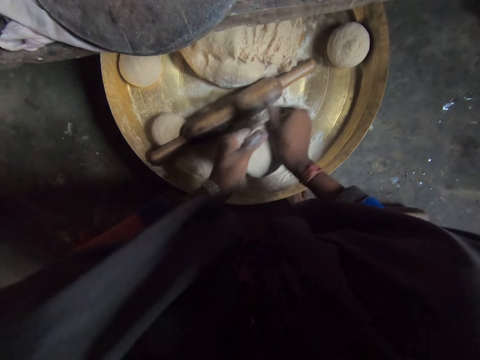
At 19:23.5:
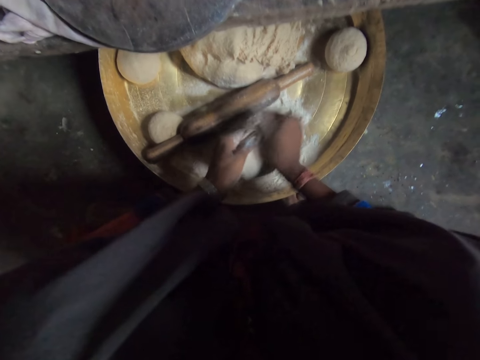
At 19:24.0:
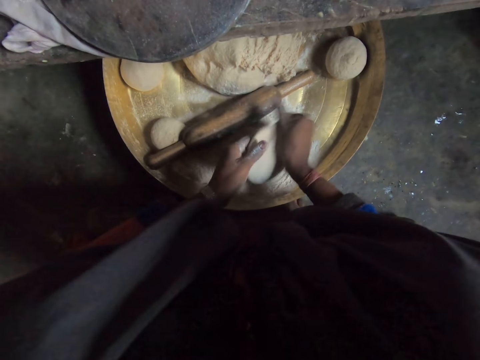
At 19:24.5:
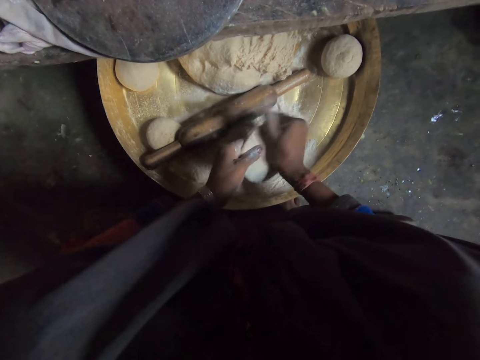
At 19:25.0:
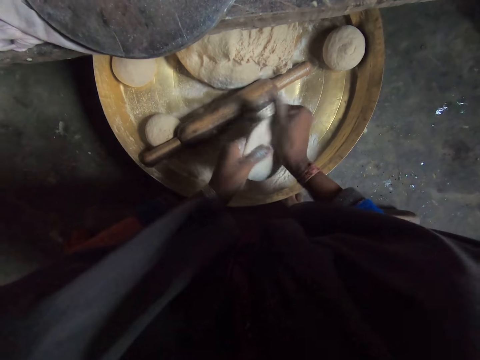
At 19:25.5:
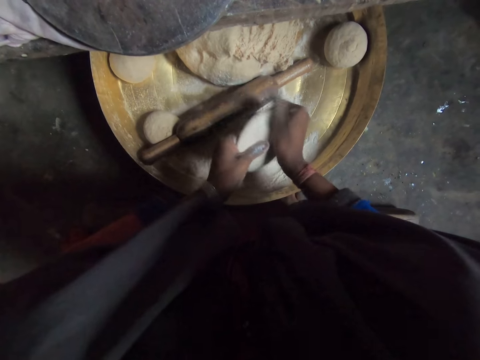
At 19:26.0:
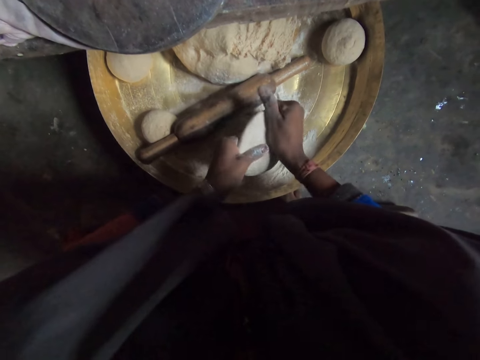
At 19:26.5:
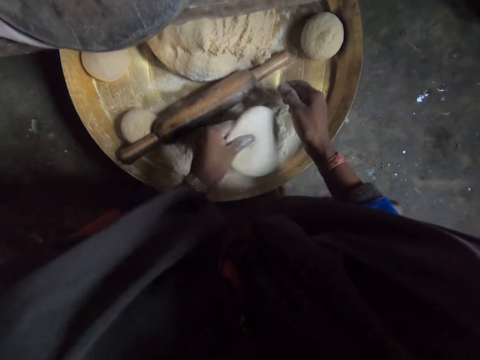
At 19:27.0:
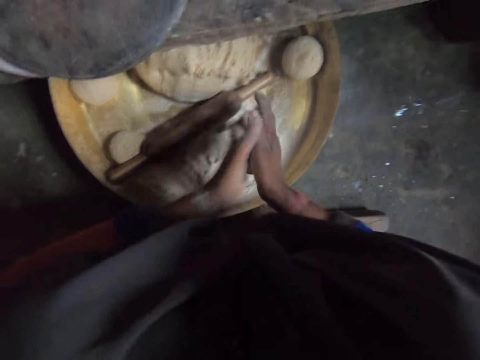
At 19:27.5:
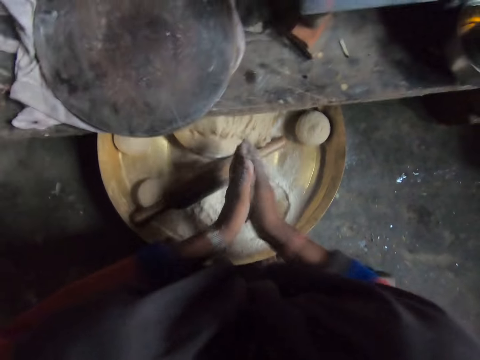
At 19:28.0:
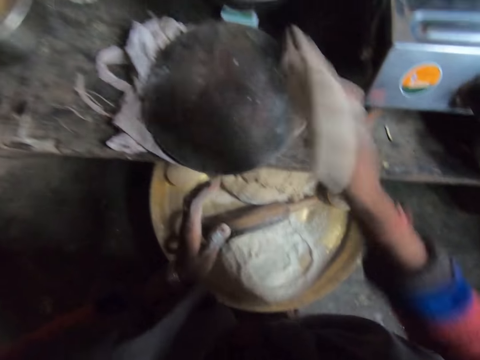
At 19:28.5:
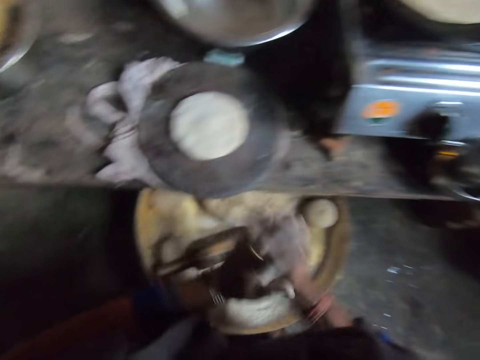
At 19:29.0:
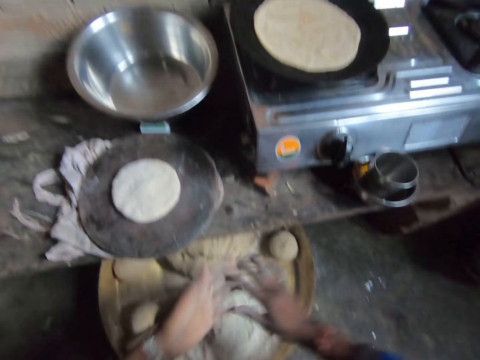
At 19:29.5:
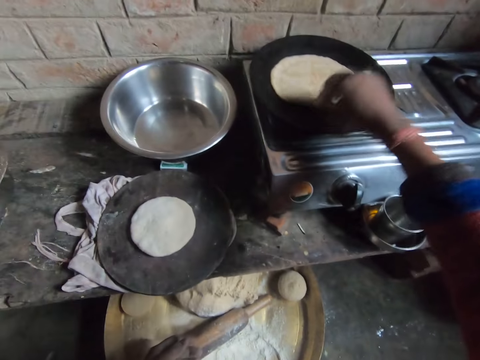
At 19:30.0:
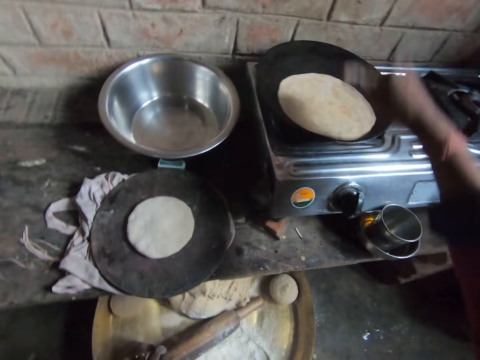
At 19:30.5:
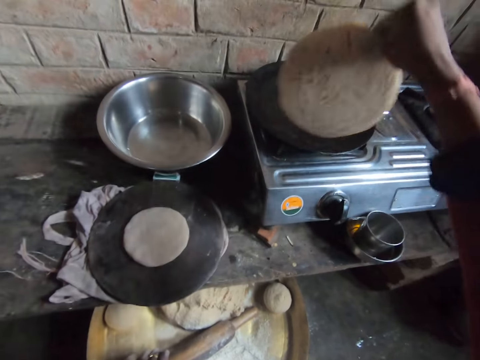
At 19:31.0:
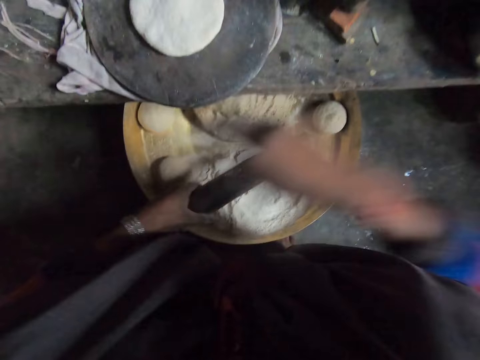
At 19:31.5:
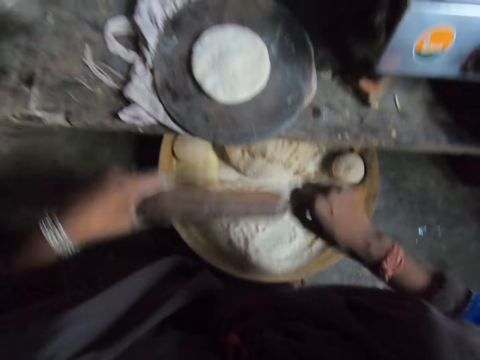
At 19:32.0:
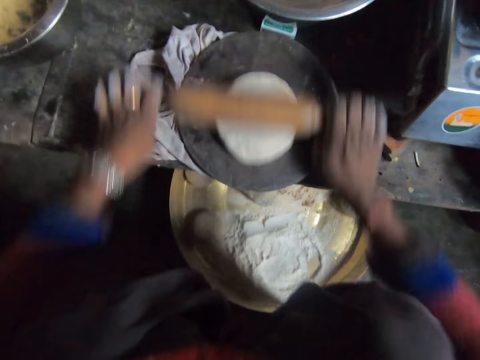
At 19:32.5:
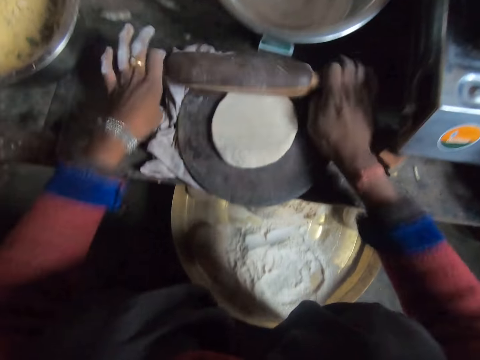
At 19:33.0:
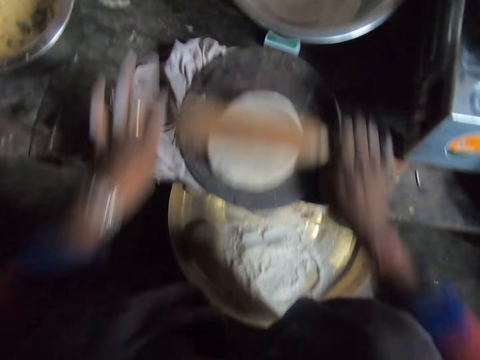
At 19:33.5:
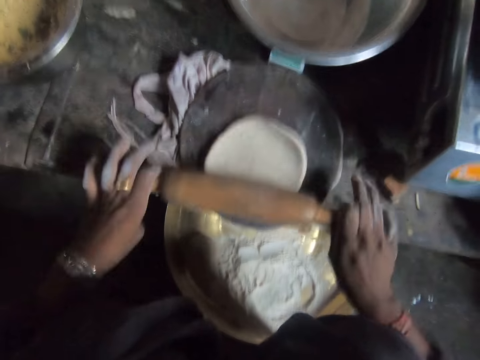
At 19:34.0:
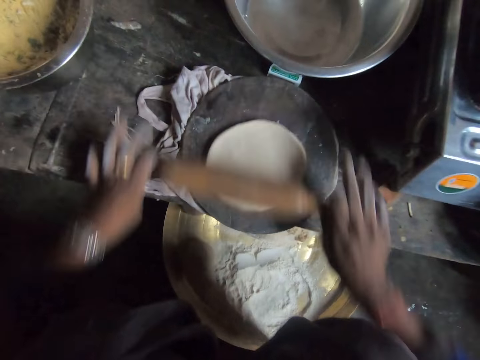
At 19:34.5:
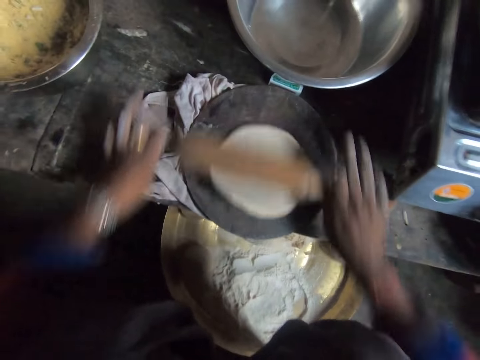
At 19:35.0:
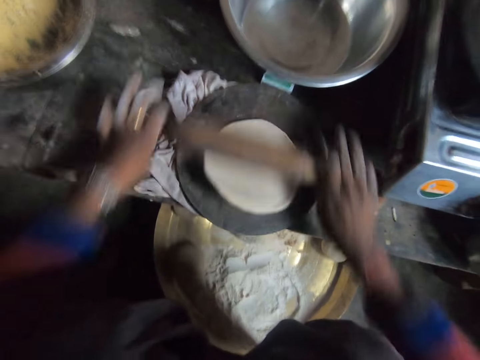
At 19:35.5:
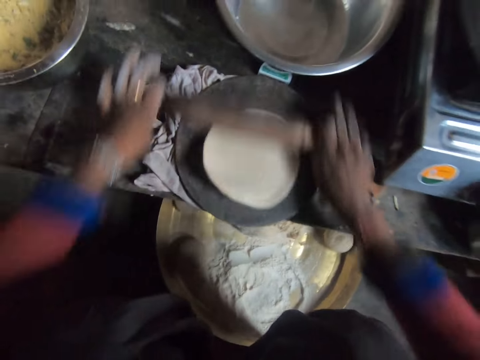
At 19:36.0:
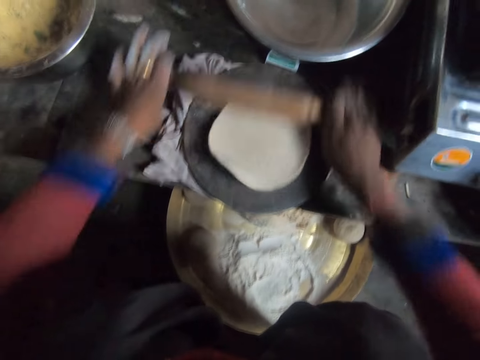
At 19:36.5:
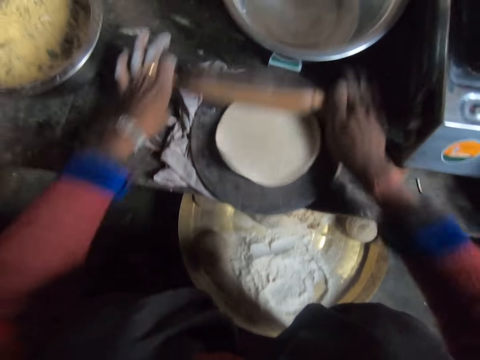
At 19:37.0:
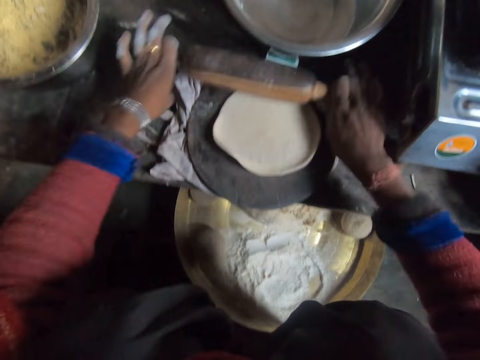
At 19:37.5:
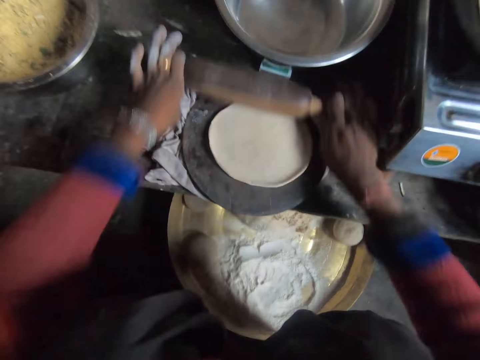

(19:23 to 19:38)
The camera wearer puts dough in flour. She presses the dough with hands. She puts the dough on a rolling board. She rubs hands together. She adjusts the dough on the burner. She flips a tortilla. She rubs the rolling pin with her right hand. She rolls the dough on the rolling board with the dough roller.

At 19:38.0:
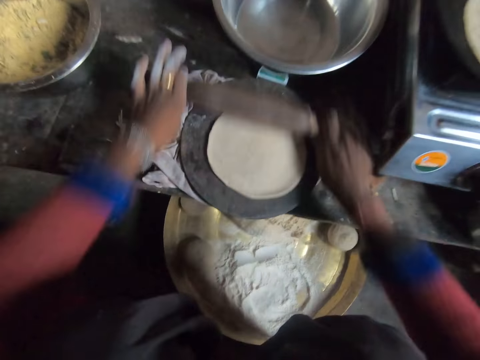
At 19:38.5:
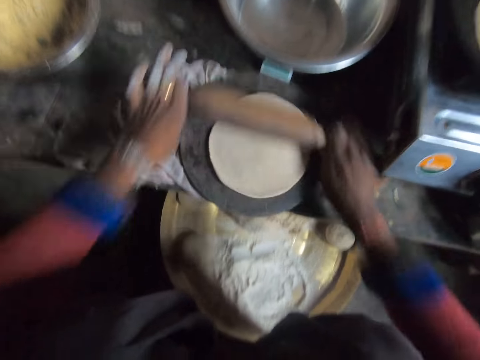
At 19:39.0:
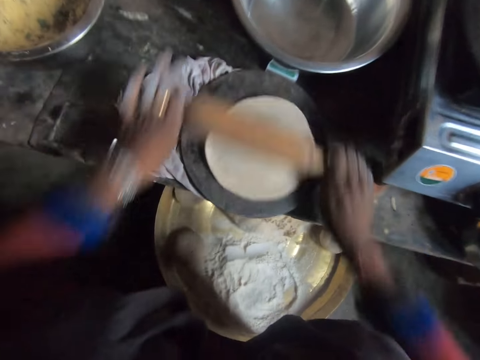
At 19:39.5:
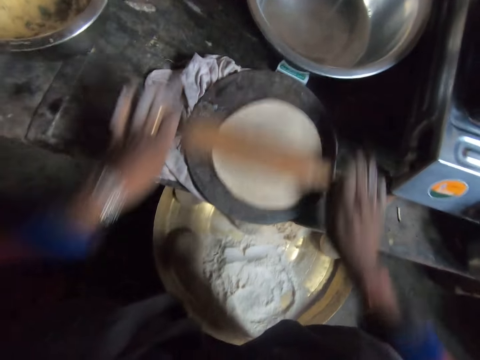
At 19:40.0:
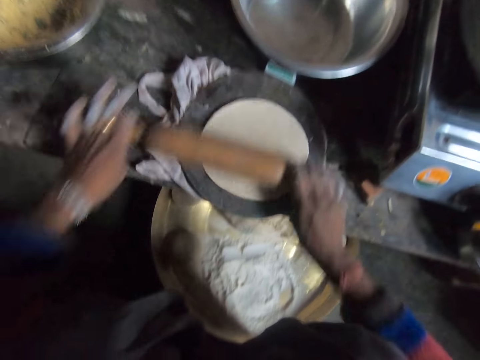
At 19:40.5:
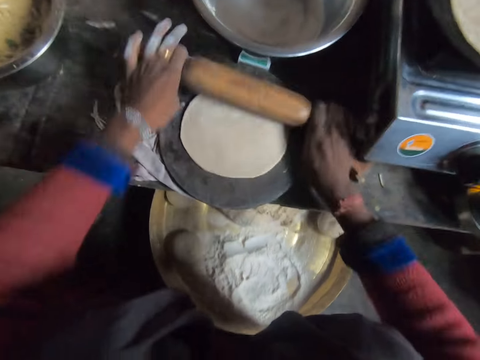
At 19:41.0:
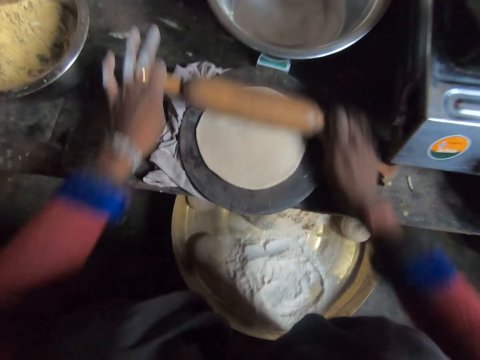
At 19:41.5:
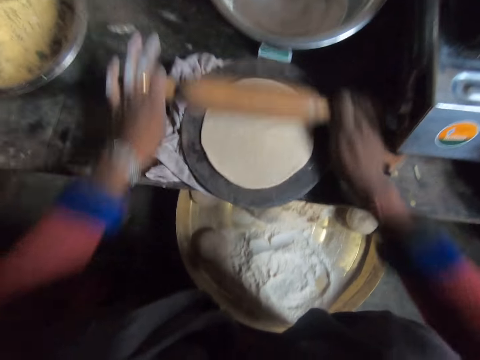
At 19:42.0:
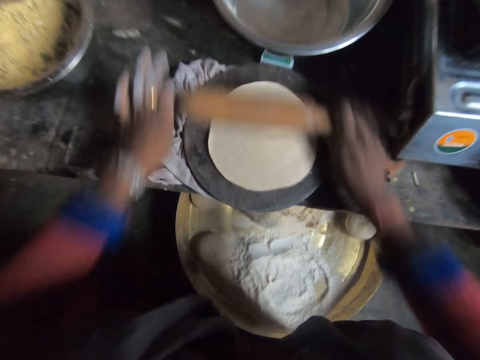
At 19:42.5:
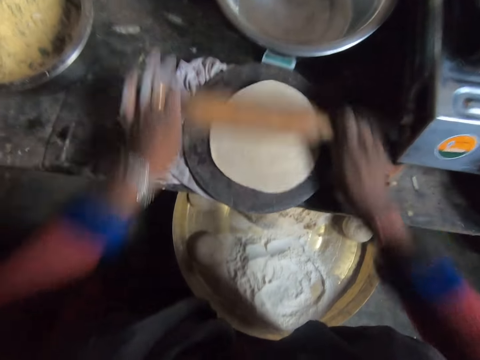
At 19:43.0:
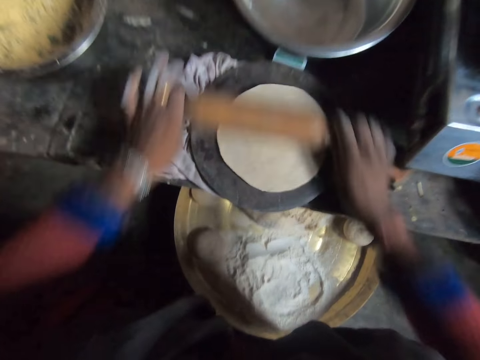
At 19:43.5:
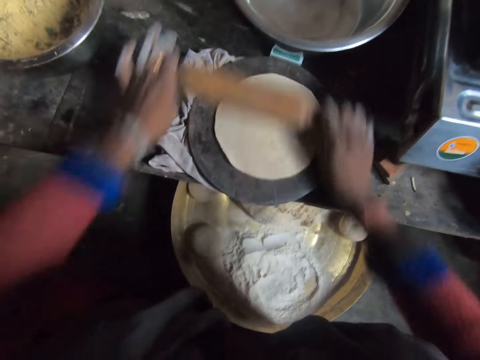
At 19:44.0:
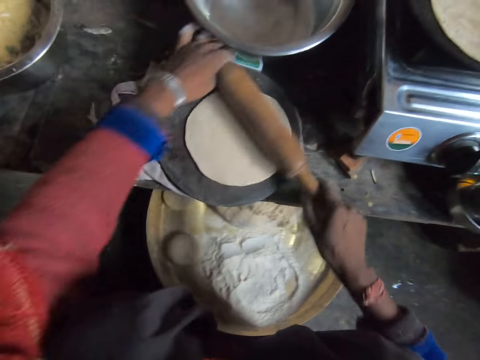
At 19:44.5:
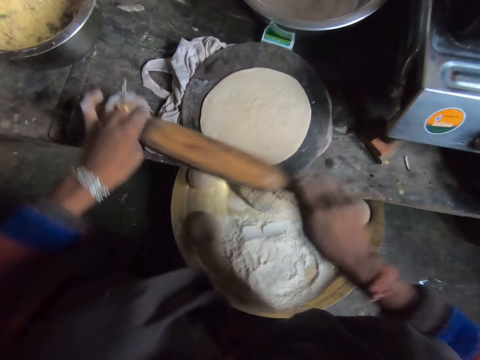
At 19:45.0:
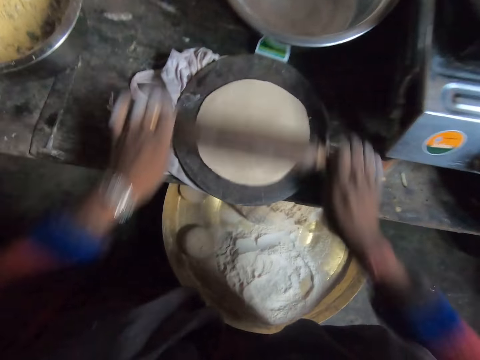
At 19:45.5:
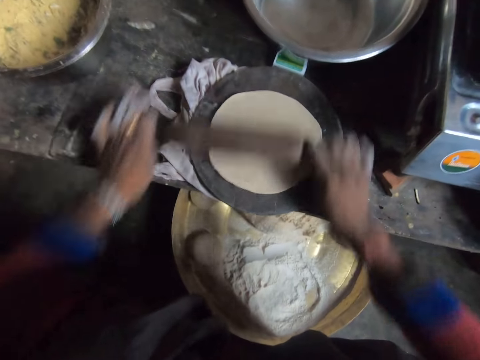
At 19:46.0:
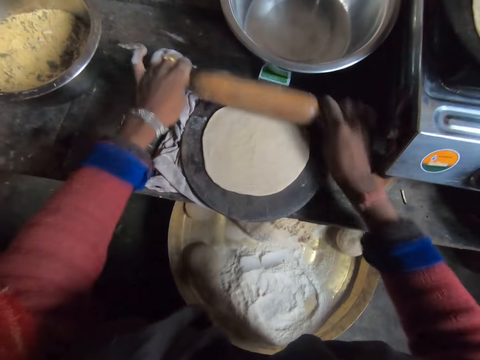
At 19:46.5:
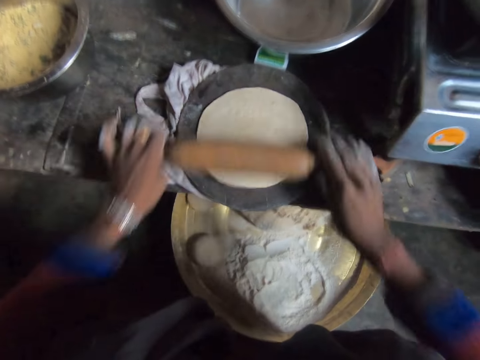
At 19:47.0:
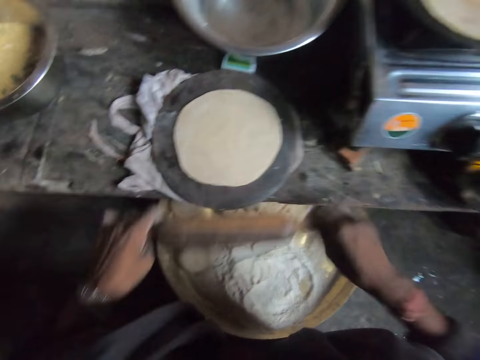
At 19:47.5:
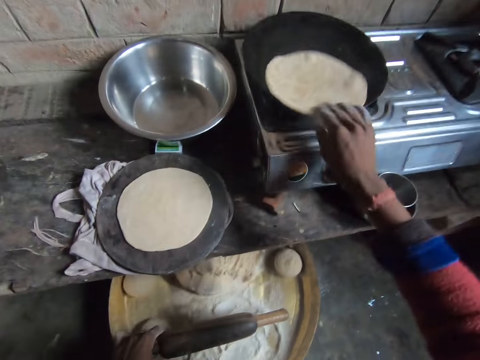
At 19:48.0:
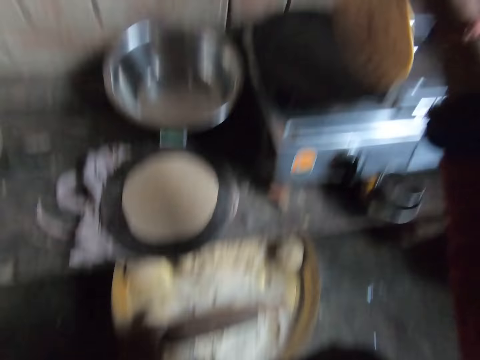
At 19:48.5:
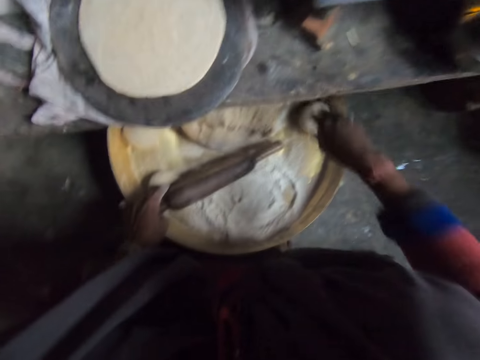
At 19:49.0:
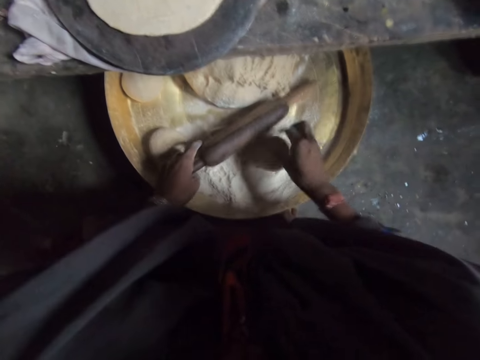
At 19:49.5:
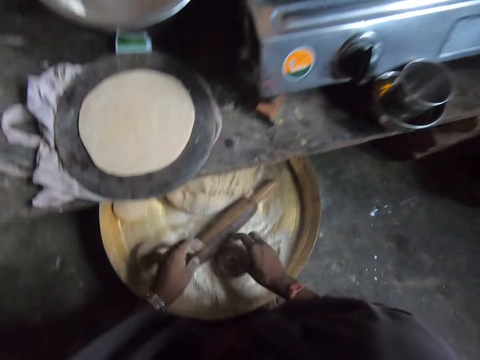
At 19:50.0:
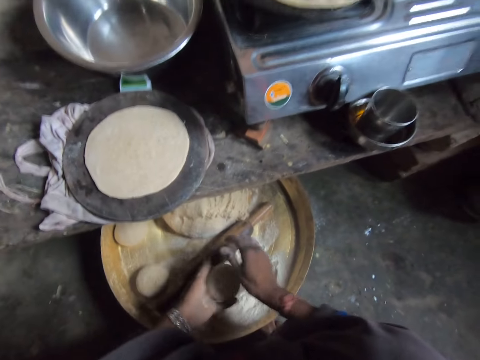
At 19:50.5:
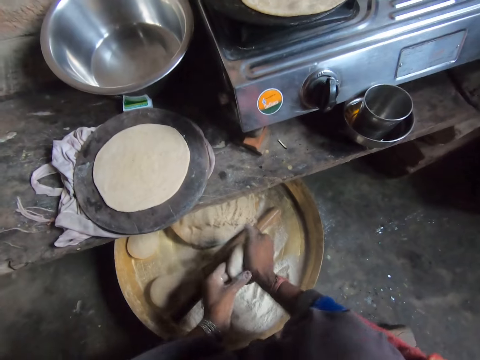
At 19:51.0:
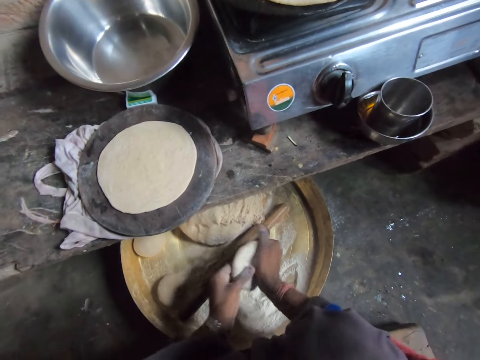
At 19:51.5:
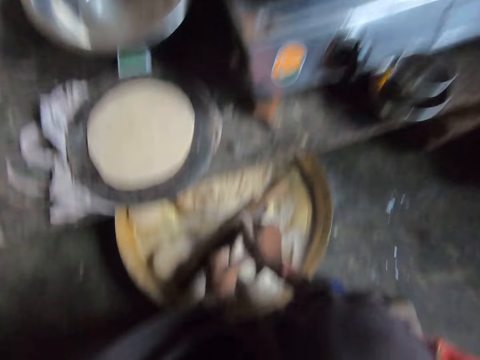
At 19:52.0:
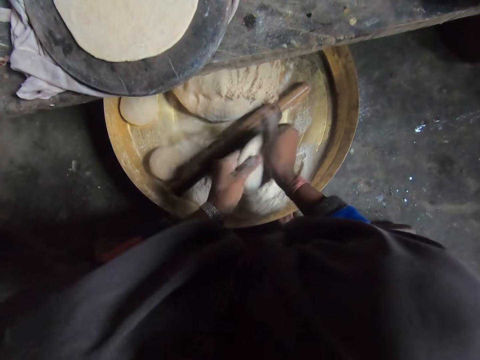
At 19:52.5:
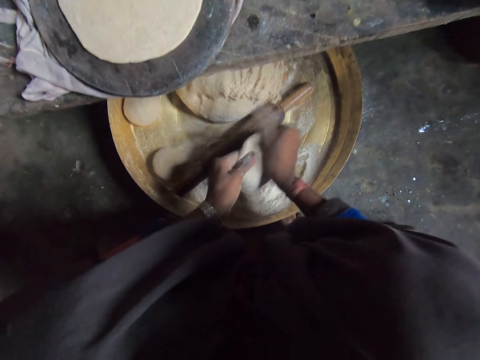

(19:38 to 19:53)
The camera wearer adjusts the chapati bread on the burner. He takes a dough with his right hand. He moves the dough in a tray. He drops the rolling pin. He kneads the dough. He turns the dough in flour. He kneads flour with hands.
